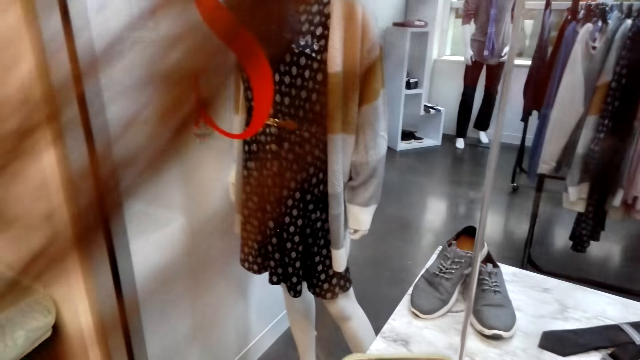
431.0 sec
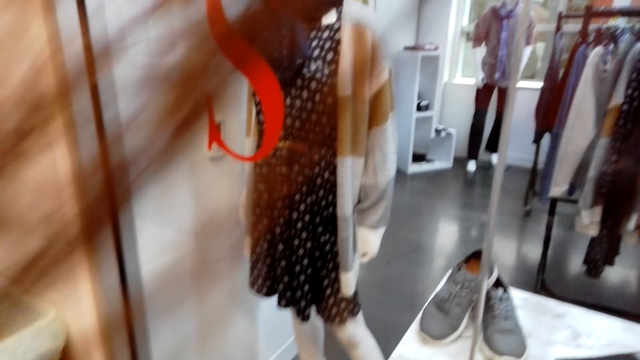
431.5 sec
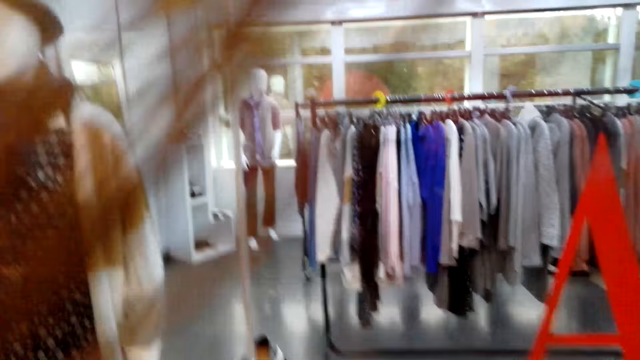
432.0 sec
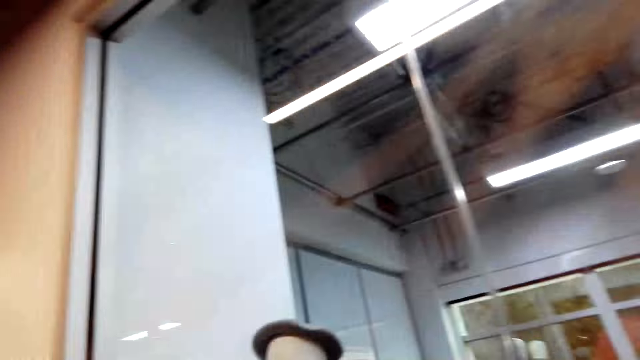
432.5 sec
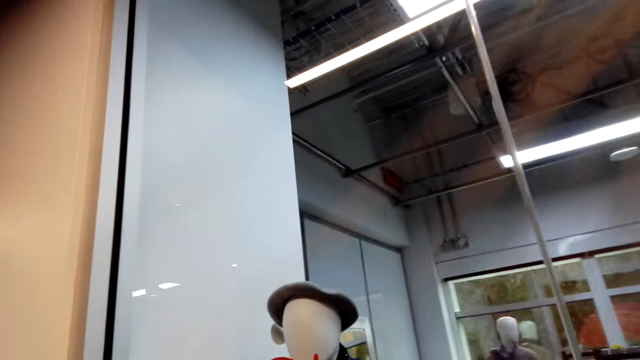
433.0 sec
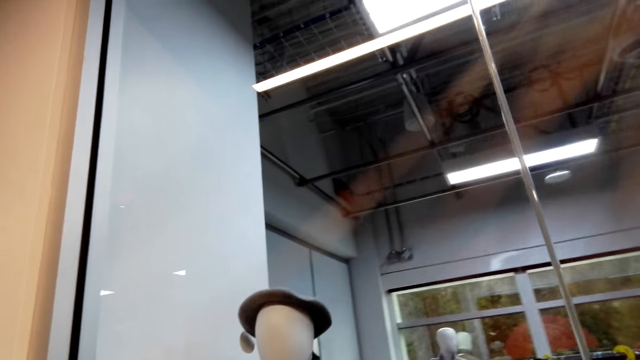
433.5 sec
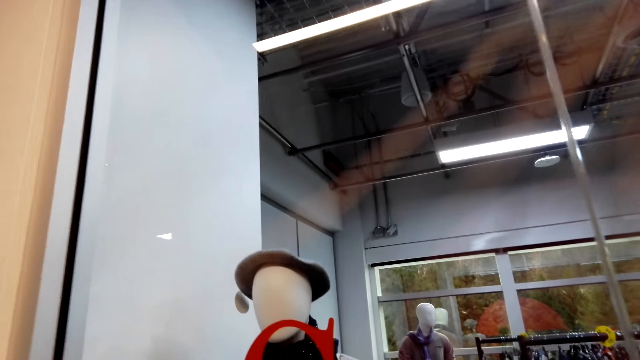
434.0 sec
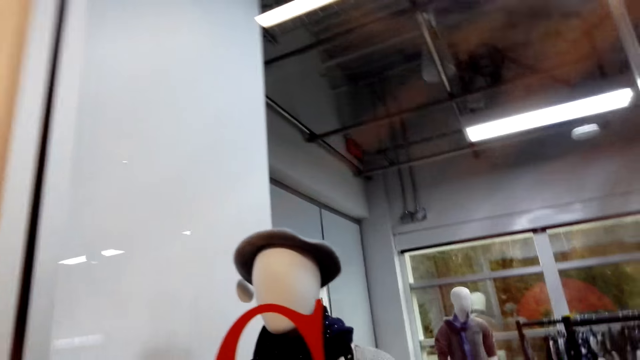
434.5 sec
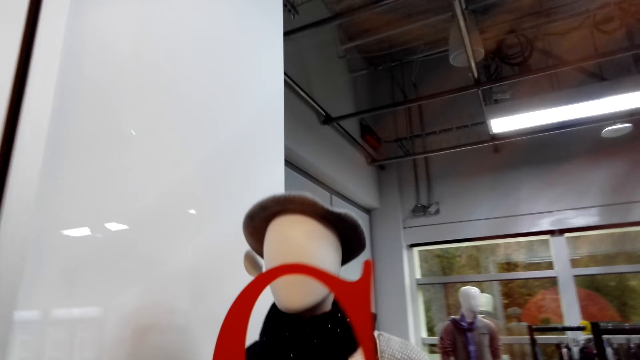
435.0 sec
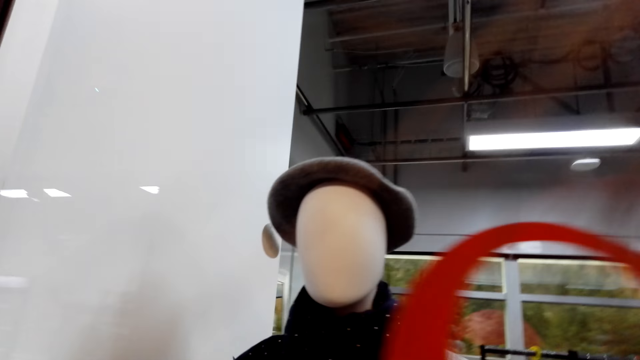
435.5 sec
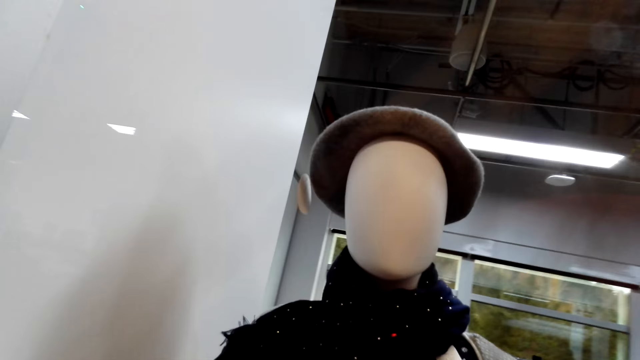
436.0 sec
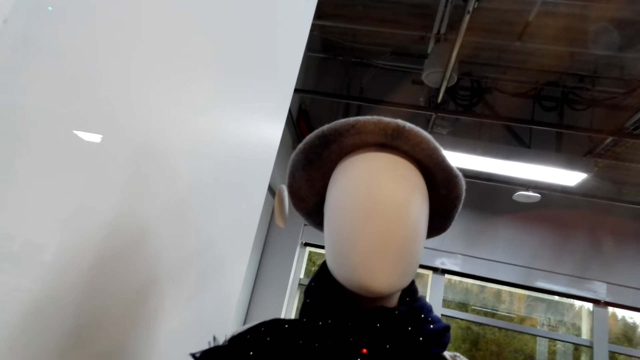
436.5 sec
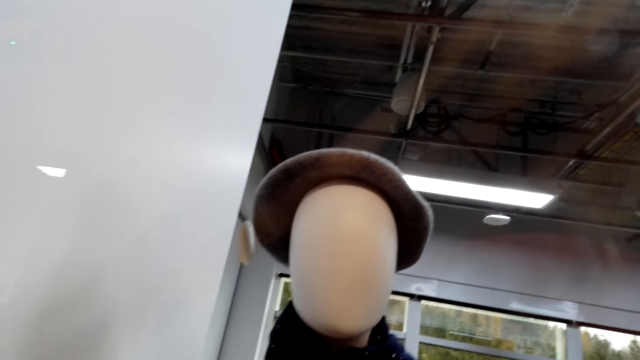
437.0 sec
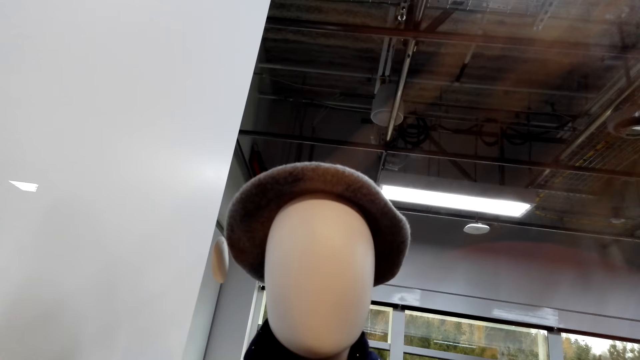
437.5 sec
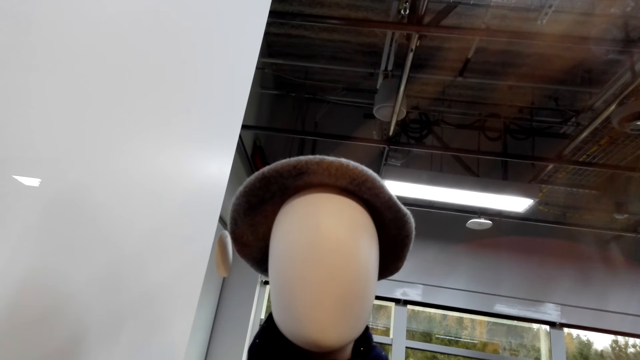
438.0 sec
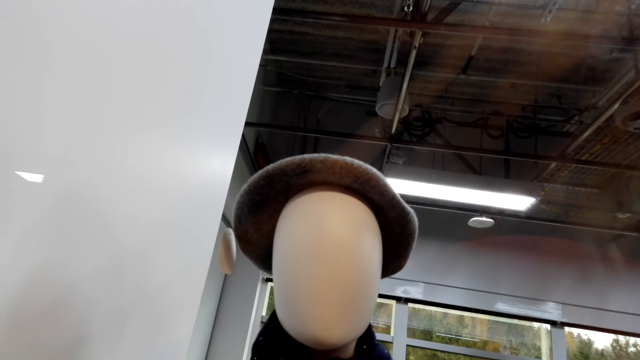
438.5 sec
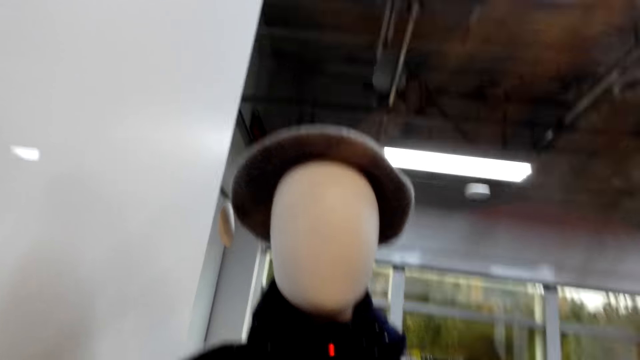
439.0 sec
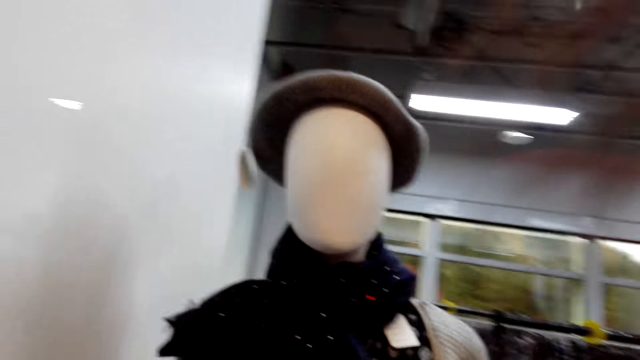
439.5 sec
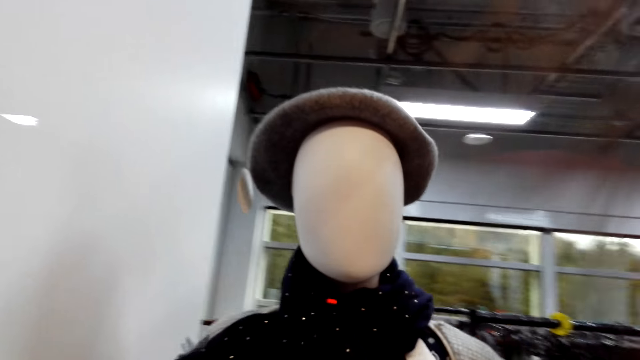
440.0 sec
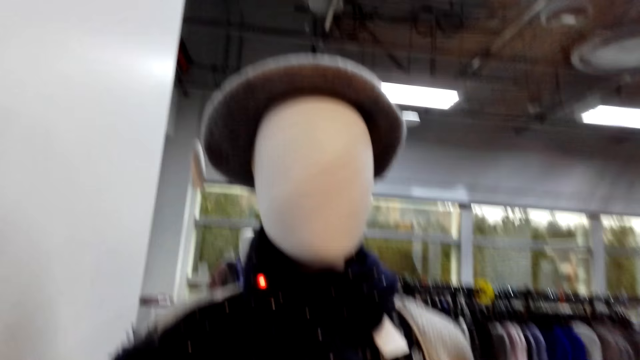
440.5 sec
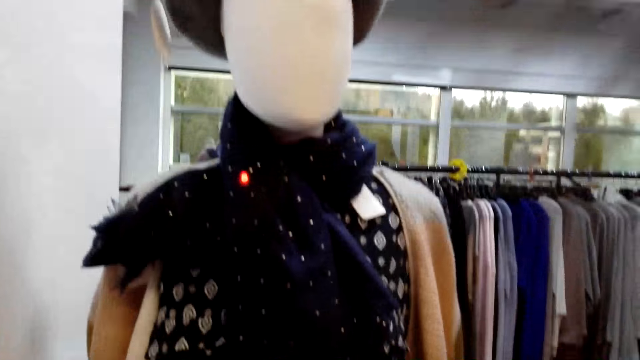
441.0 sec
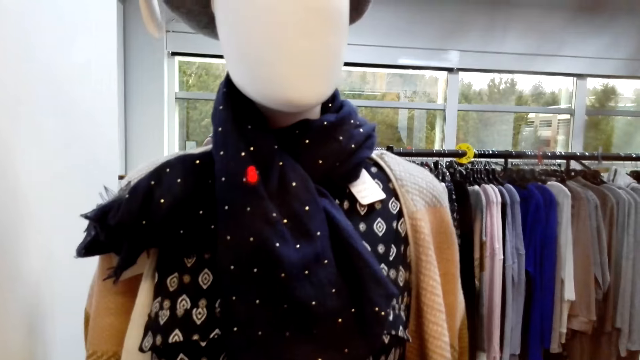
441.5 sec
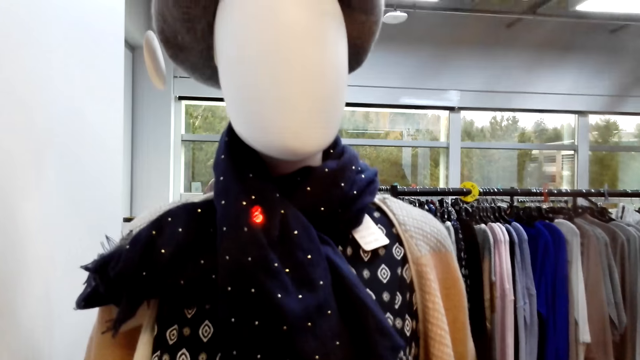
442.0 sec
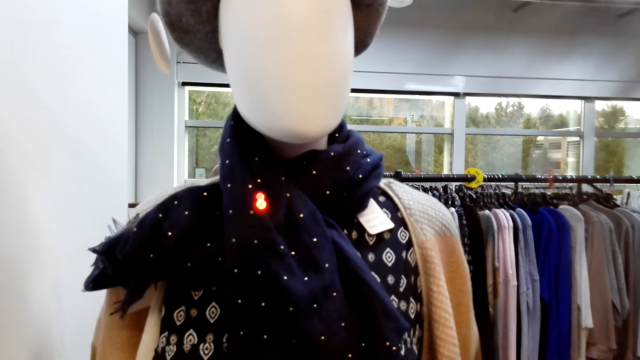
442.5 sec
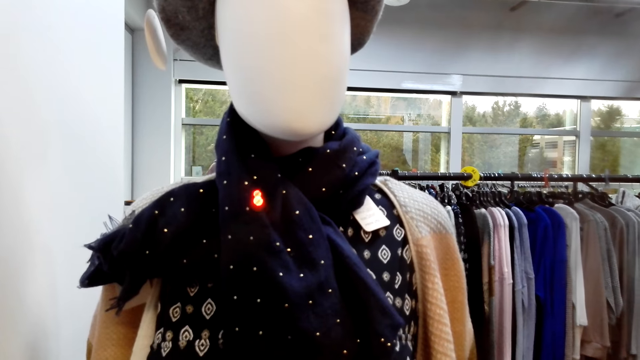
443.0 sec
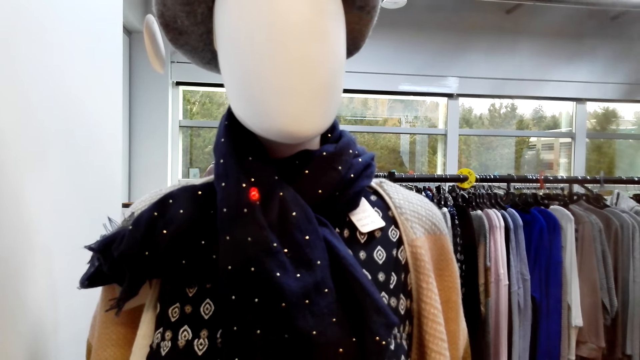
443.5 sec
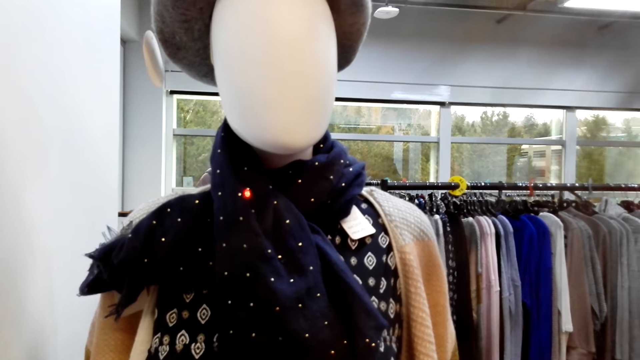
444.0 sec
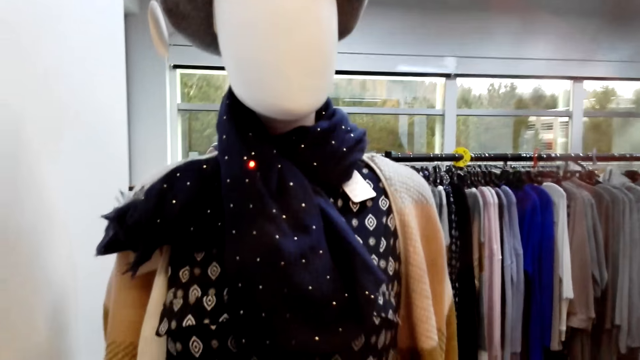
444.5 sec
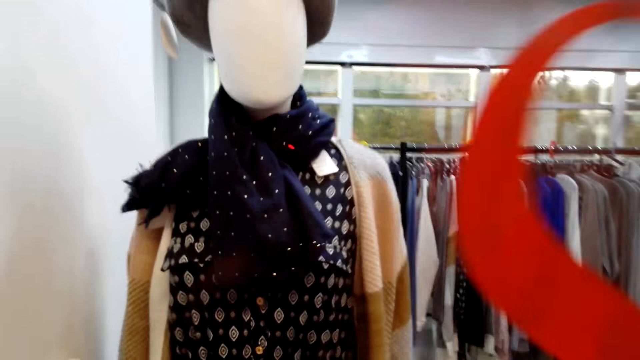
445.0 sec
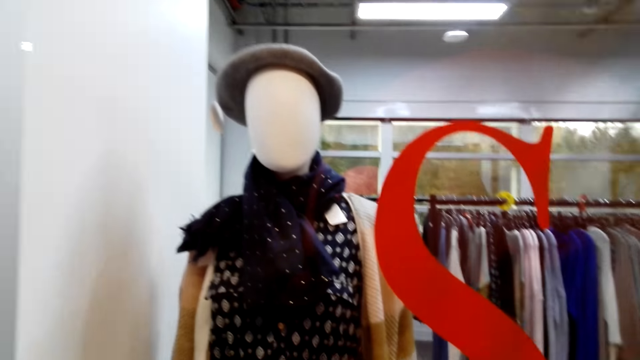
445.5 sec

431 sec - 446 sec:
A woman moves around in the shop. The camera wearer moves closer to the glass. They stare at the scarf.

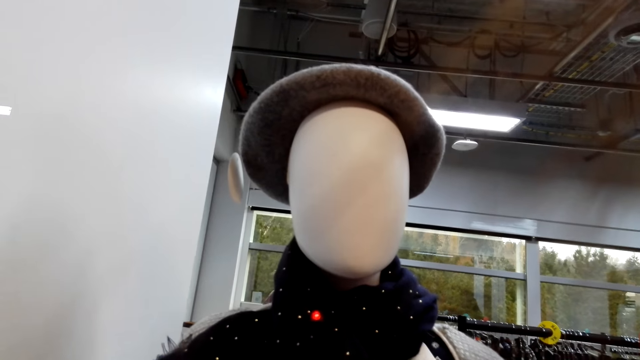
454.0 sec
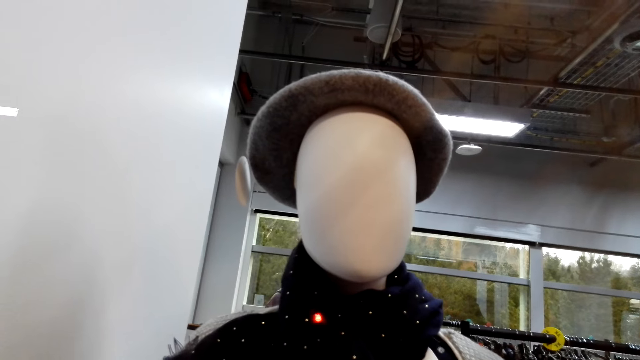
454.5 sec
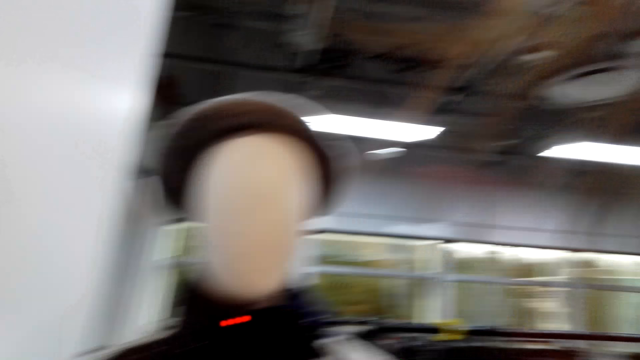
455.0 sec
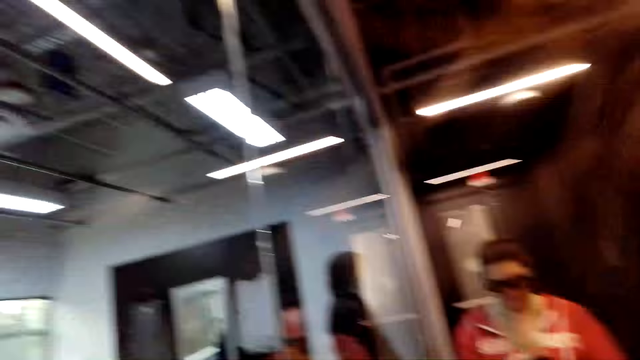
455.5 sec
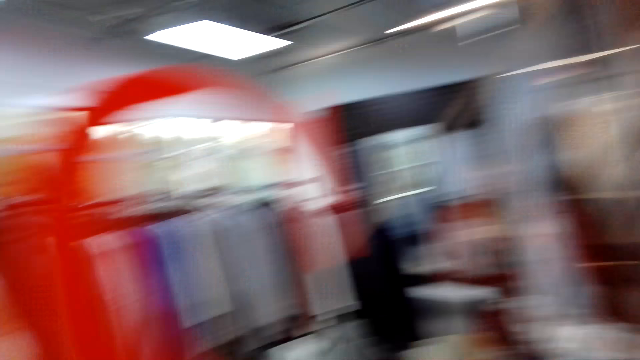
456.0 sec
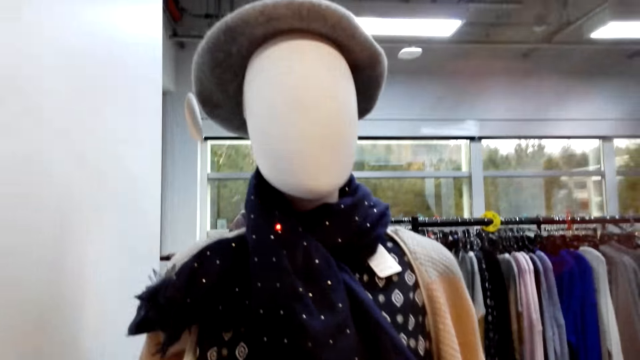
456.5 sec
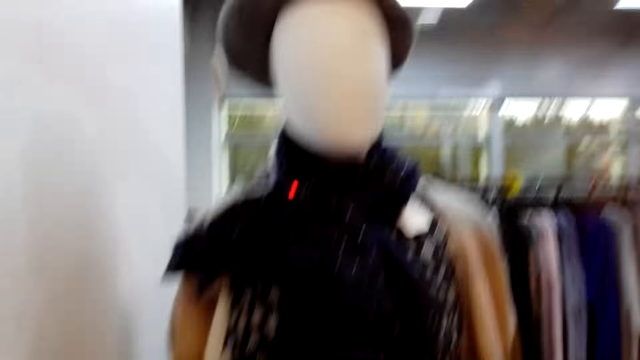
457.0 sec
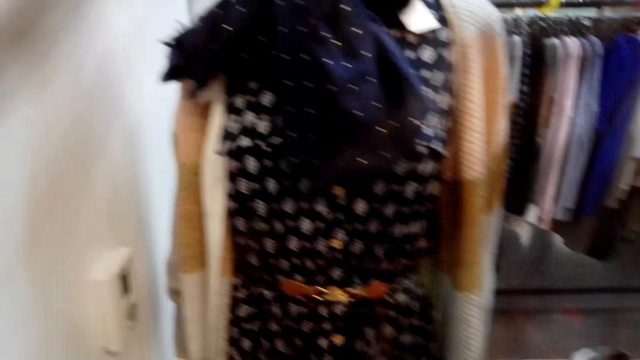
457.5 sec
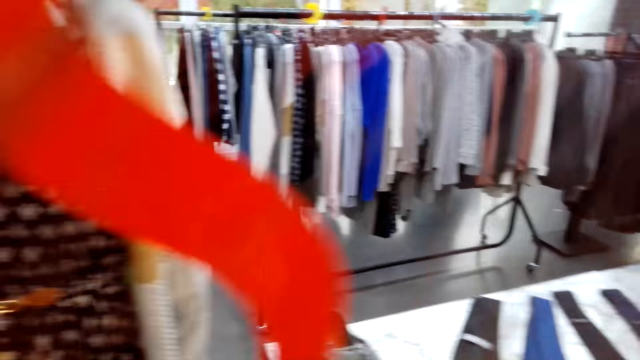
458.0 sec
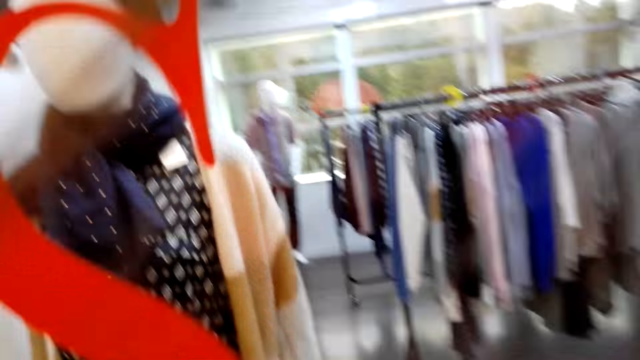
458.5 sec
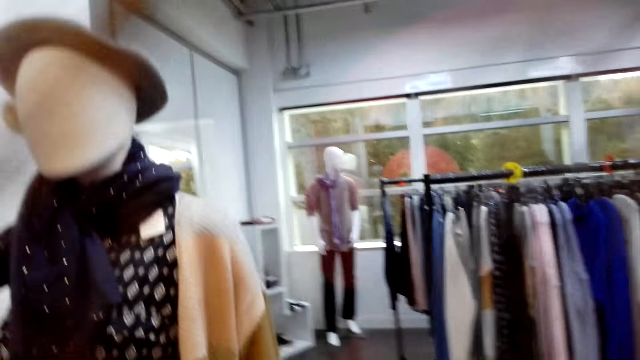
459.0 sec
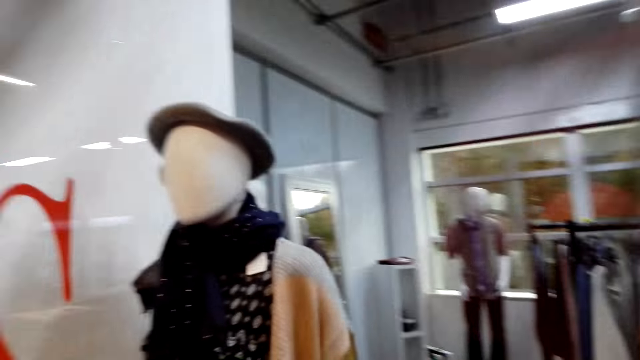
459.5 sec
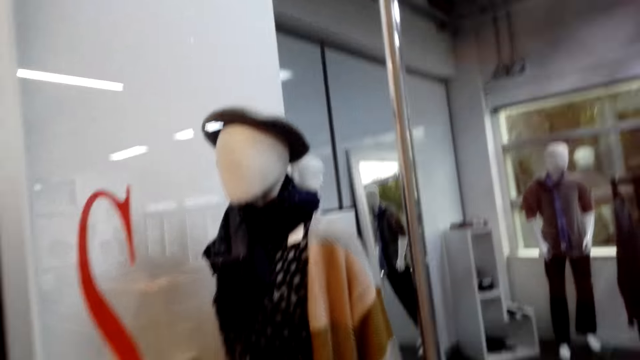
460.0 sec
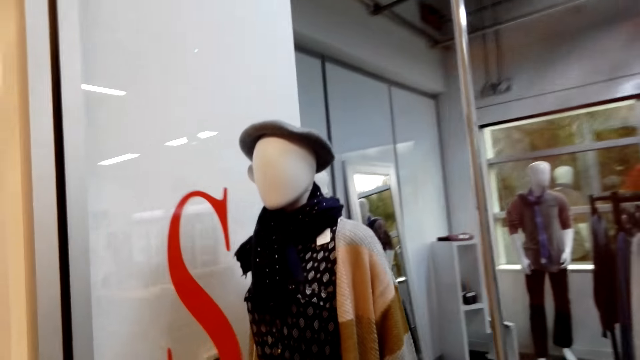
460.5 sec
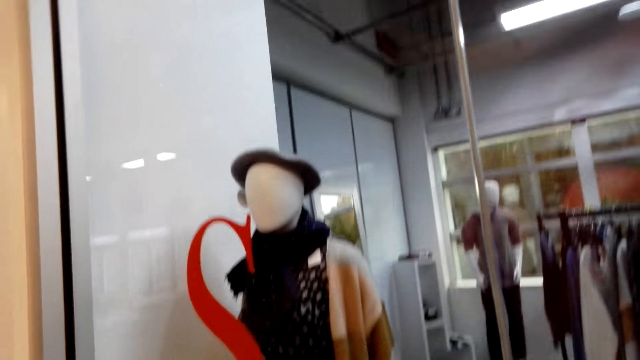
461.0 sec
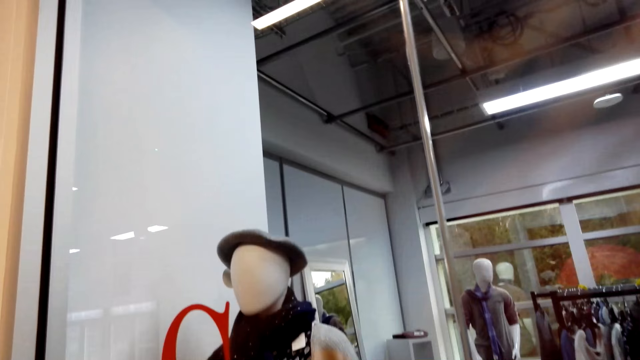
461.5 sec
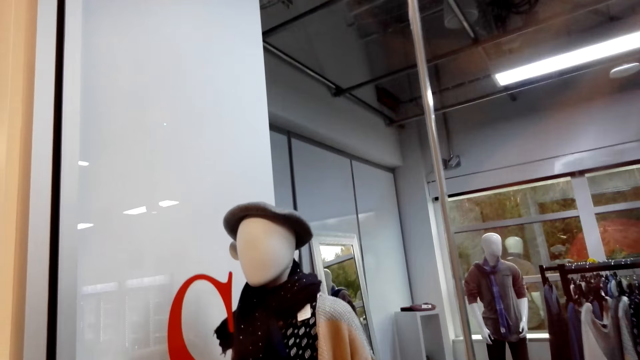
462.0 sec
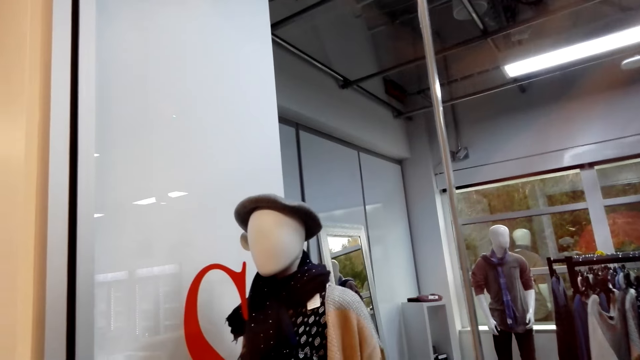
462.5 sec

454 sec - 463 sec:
The camera wearer looks around the room.
